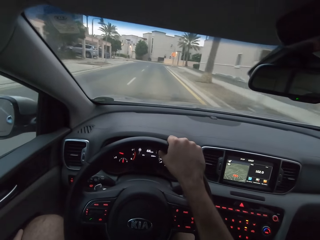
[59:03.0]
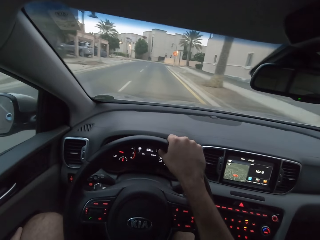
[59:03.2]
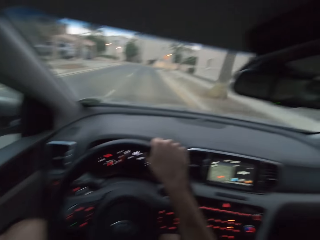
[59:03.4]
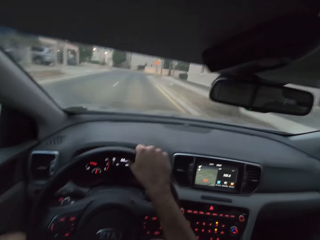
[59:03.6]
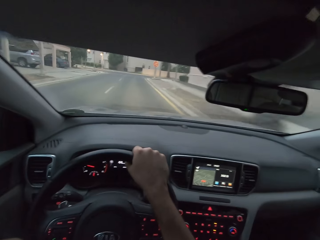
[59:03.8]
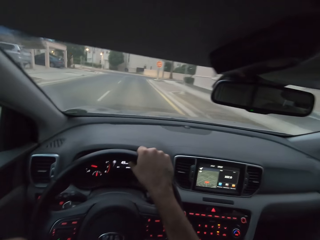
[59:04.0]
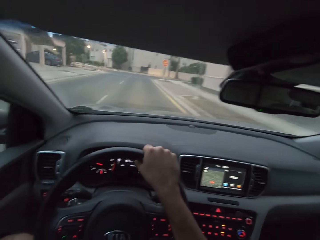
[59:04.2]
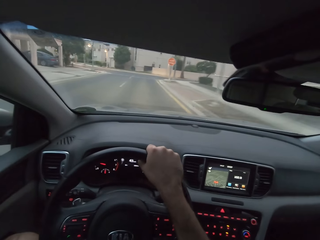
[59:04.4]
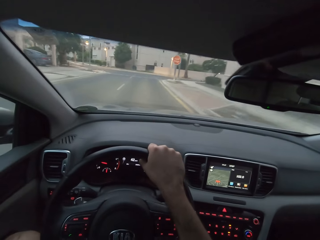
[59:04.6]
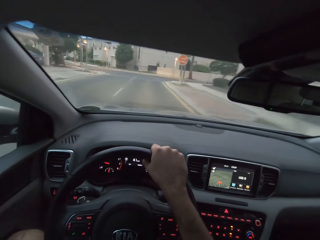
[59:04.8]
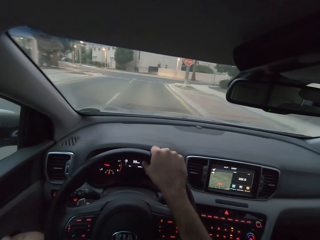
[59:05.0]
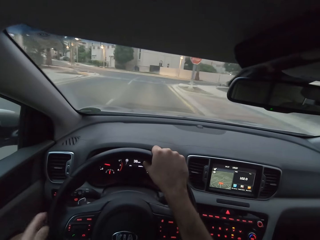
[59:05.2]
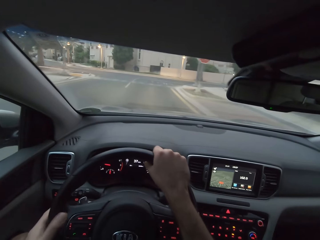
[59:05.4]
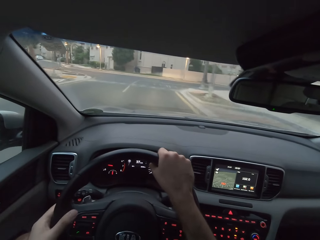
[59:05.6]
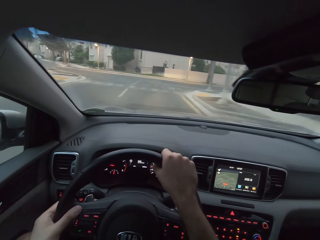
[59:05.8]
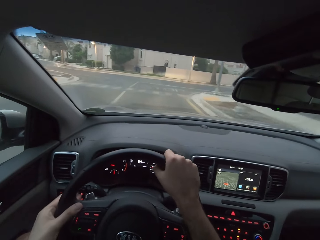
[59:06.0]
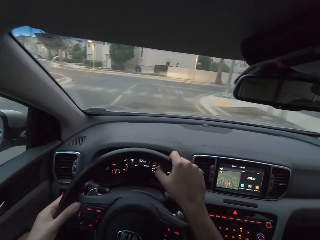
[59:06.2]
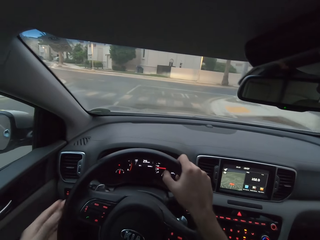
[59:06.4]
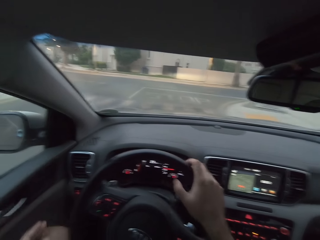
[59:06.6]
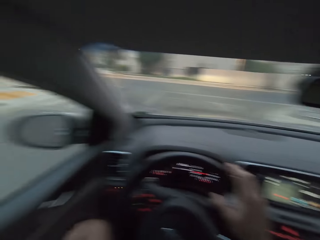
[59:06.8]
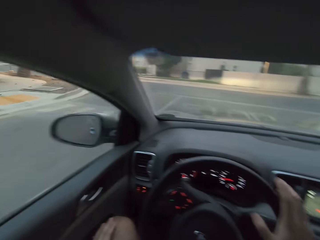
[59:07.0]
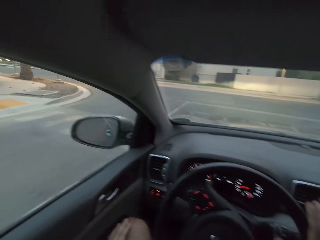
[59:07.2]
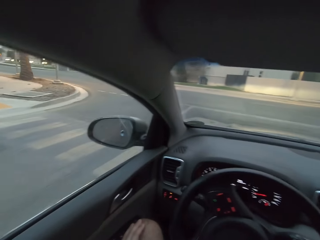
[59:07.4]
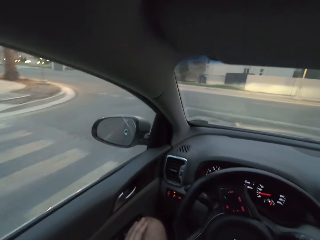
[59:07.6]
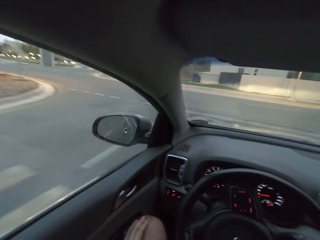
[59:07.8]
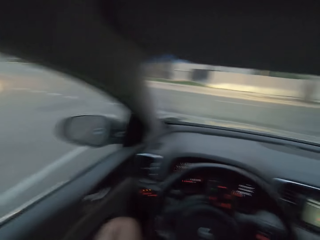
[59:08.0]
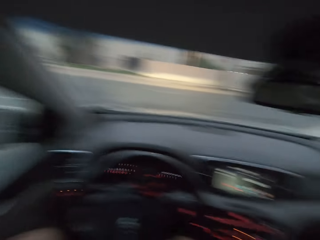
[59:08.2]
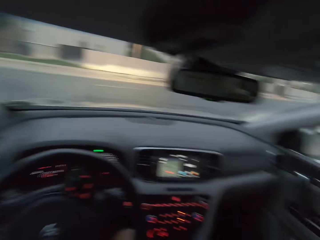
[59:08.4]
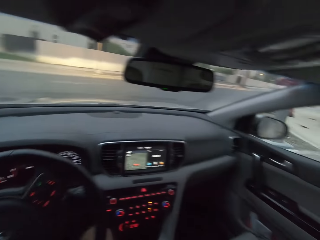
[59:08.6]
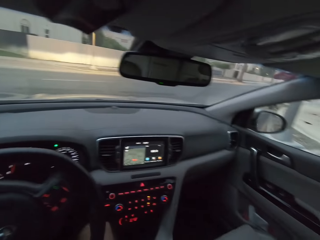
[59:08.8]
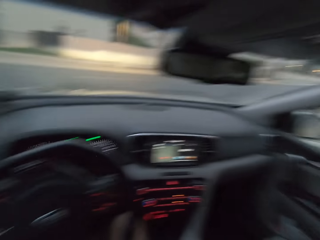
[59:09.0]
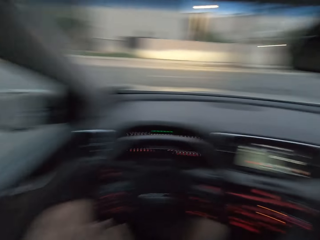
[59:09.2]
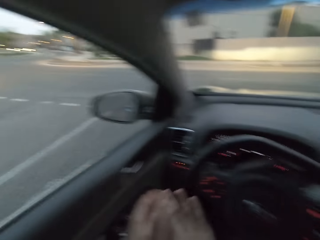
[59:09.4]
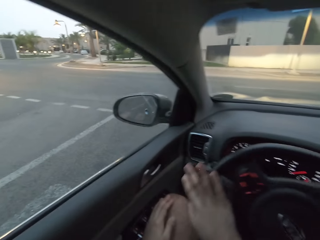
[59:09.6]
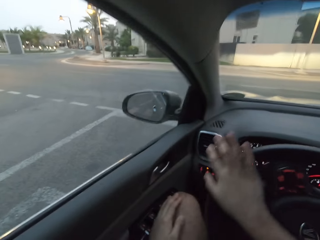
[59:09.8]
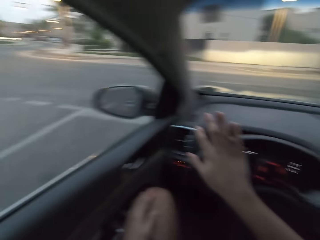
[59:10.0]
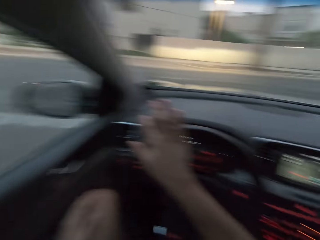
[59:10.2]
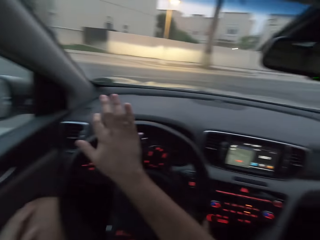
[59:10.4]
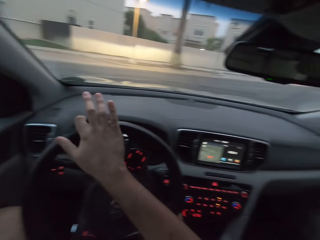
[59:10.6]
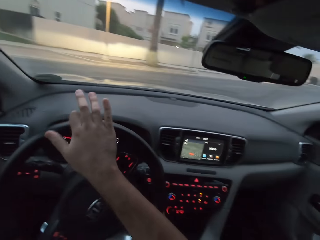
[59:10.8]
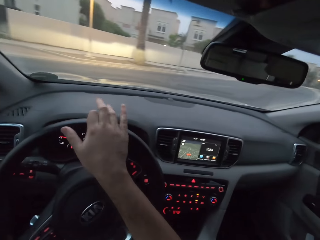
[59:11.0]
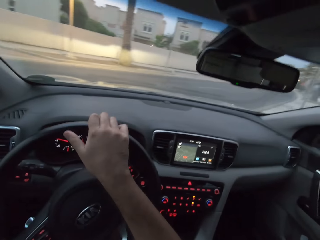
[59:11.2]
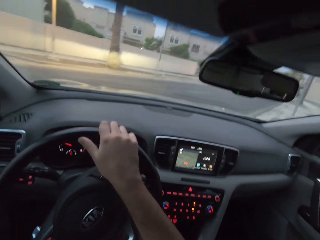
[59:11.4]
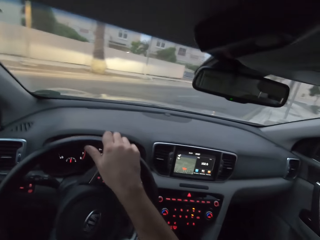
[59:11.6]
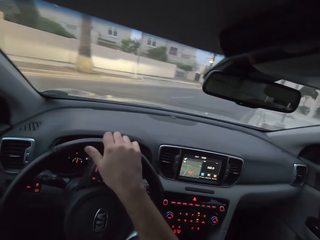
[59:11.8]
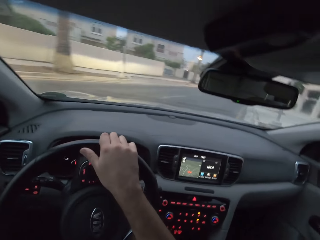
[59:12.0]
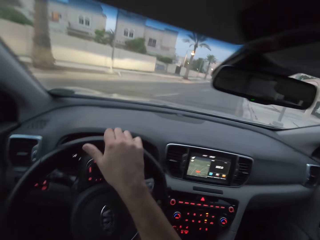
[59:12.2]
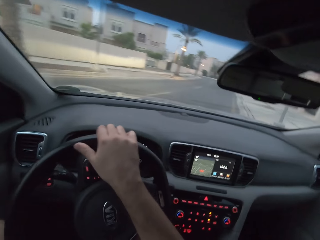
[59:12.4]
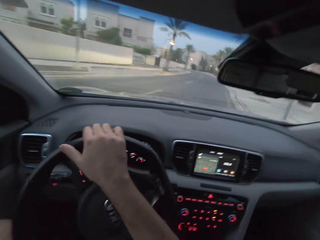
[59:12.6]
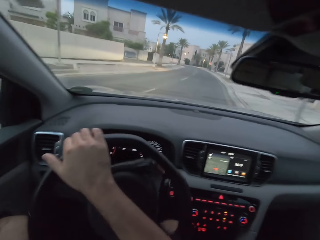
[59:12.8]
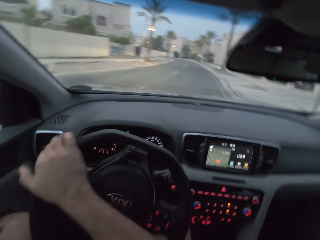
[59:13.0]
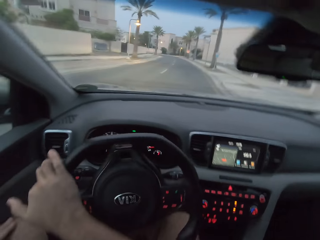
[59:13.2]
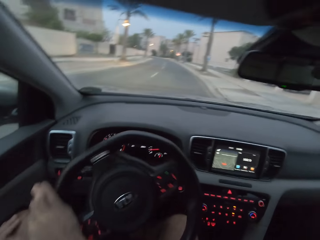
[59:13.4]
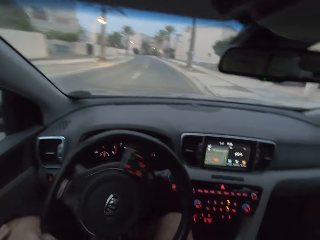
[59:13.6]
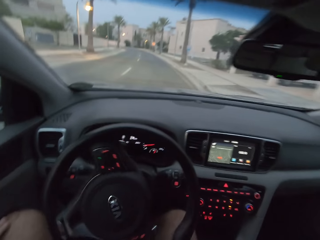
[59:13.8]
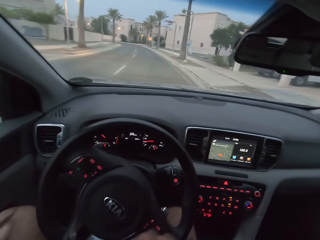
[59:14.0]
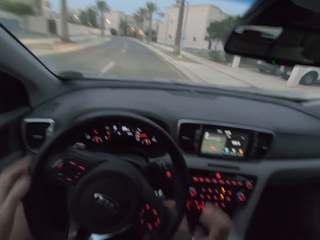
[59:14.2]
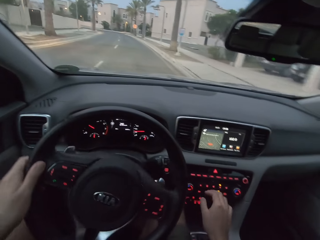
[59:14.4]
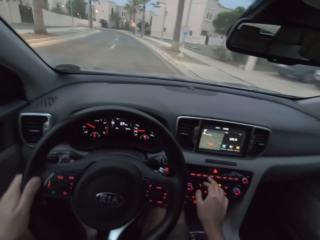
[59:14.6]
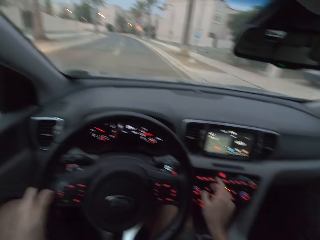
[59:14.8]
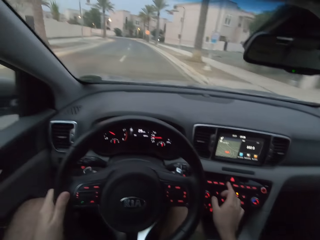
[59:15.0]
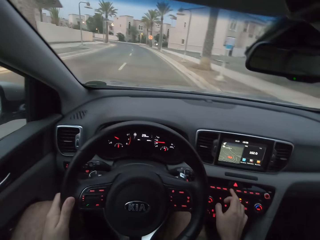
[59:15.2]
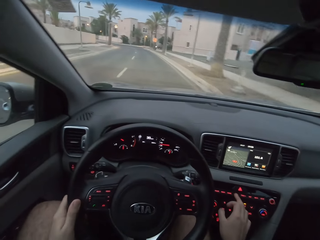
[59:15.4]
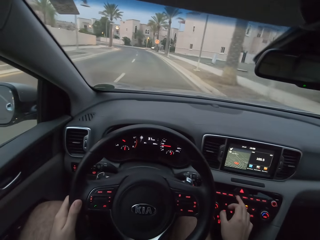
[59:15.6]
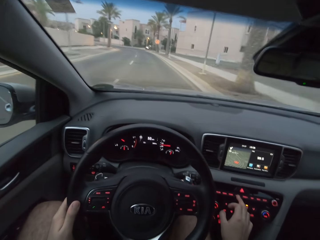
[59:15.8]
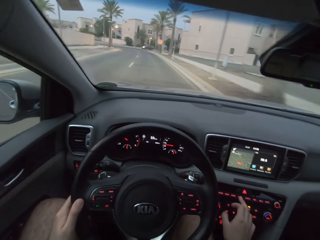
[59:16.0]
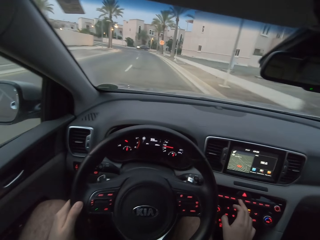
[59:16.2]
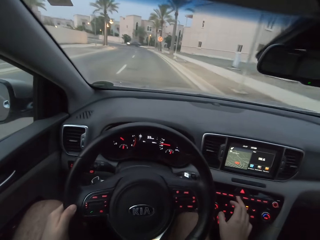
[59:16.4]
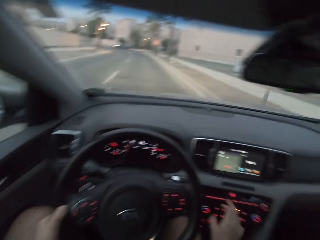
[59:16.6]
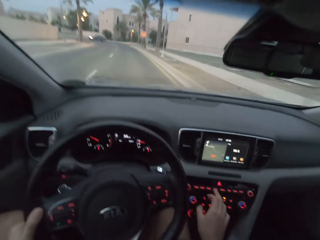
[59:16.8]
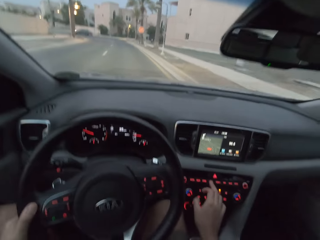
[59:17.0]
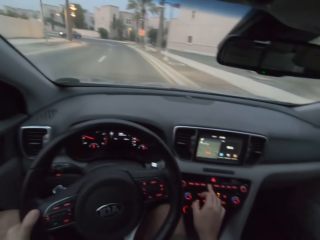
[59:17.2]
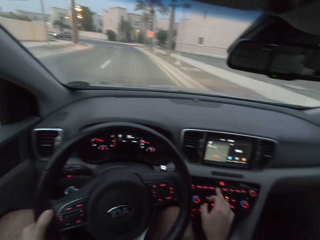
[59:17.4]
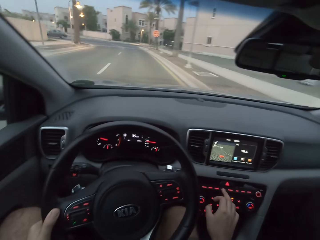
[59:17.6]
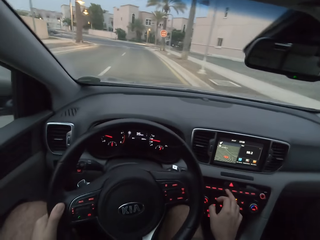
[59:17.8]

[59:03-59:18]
The camera wearer includes the left hand on the steering wheel. He removes his left hand from the steering wheel. He turns the steering wheel to the right using the right hand. He turns the steering wheel to the left. He holds the steering wheel with the left hand.

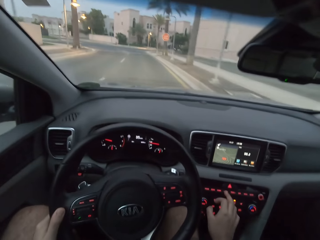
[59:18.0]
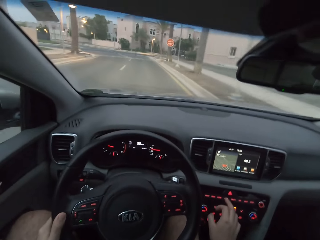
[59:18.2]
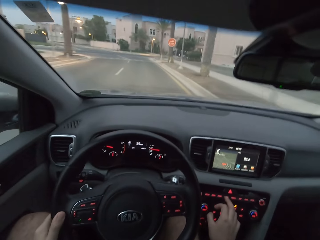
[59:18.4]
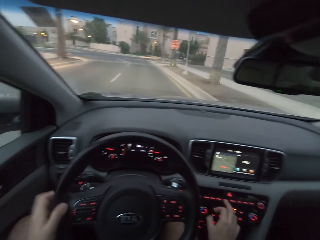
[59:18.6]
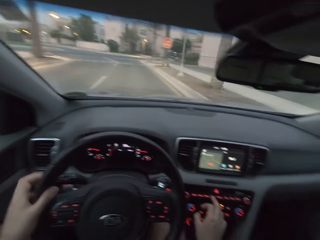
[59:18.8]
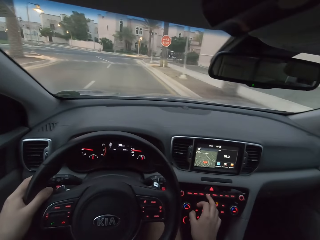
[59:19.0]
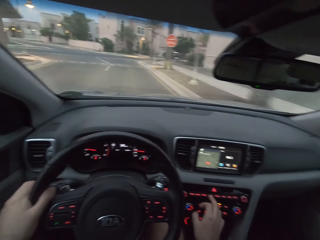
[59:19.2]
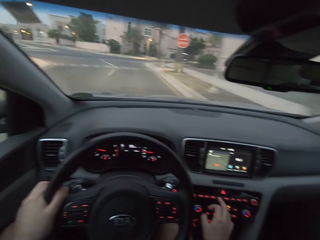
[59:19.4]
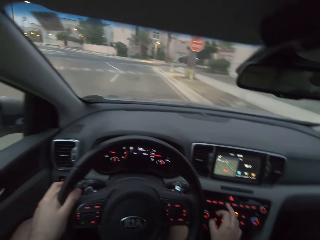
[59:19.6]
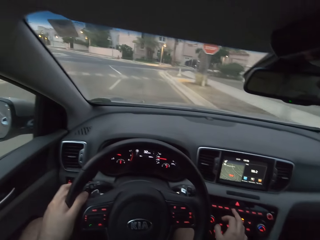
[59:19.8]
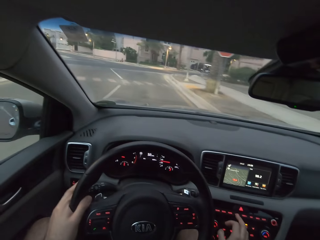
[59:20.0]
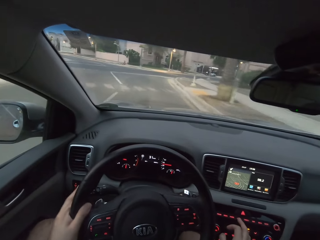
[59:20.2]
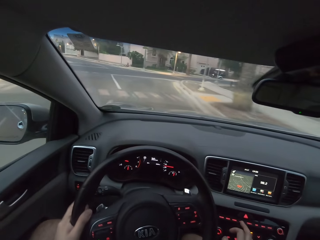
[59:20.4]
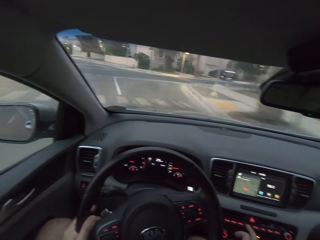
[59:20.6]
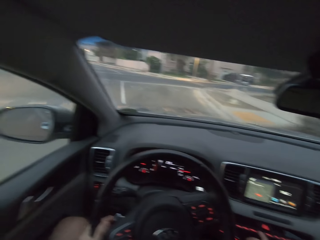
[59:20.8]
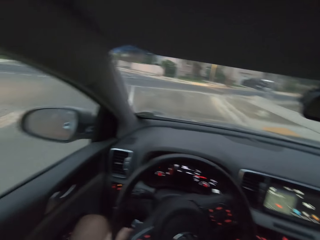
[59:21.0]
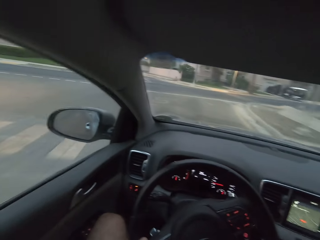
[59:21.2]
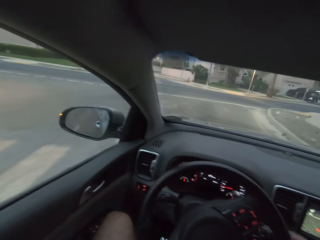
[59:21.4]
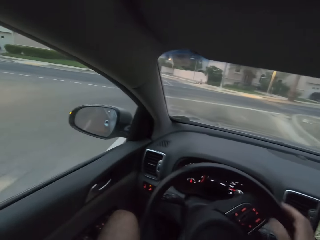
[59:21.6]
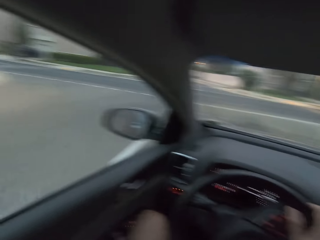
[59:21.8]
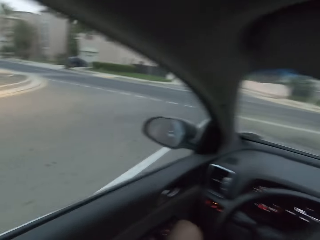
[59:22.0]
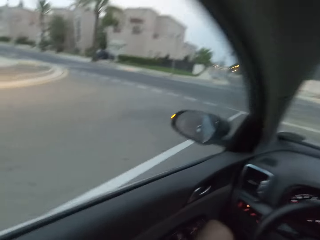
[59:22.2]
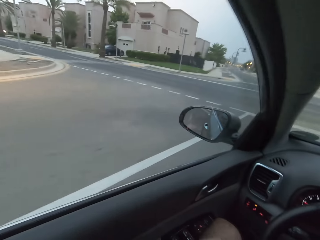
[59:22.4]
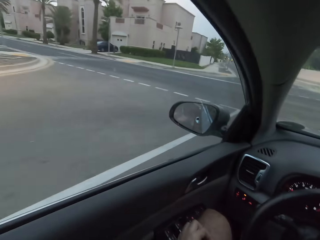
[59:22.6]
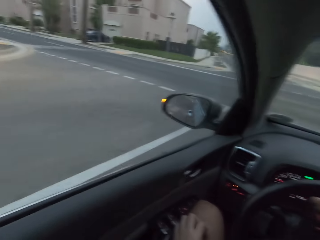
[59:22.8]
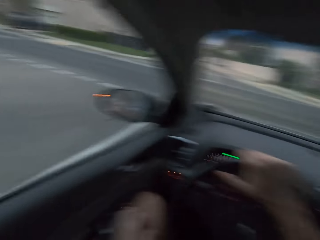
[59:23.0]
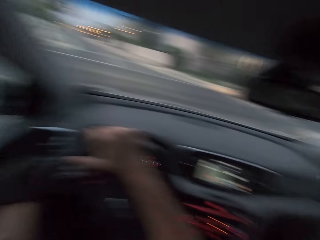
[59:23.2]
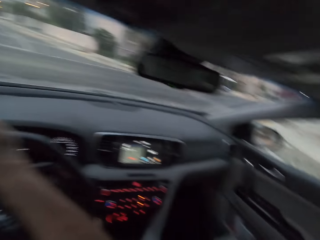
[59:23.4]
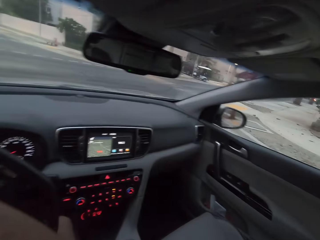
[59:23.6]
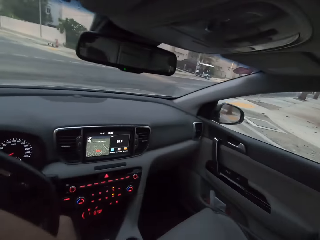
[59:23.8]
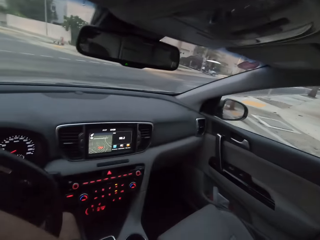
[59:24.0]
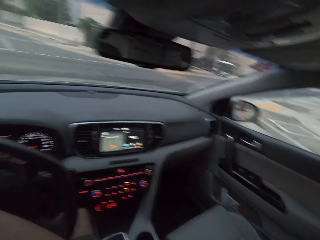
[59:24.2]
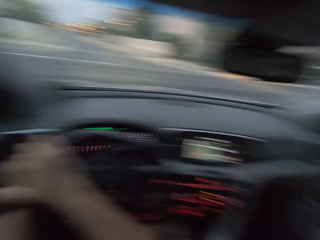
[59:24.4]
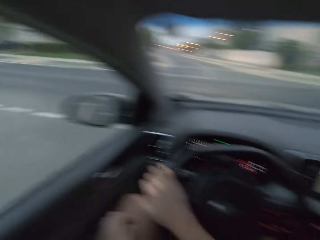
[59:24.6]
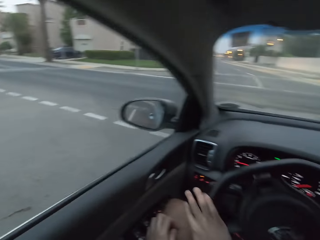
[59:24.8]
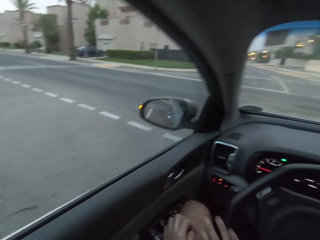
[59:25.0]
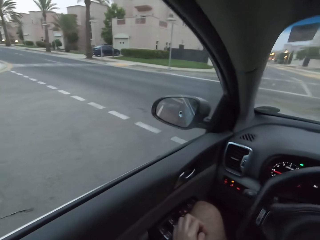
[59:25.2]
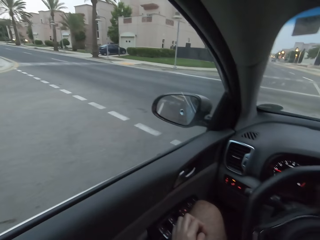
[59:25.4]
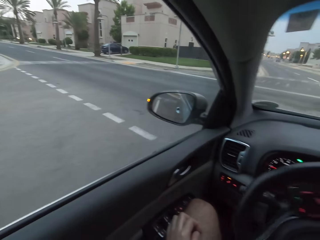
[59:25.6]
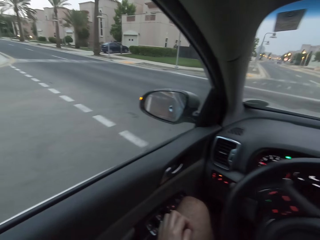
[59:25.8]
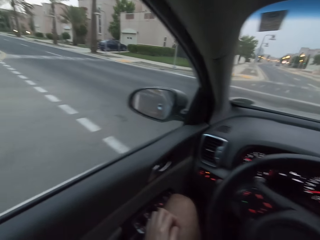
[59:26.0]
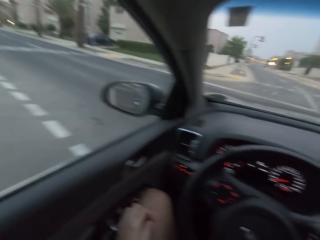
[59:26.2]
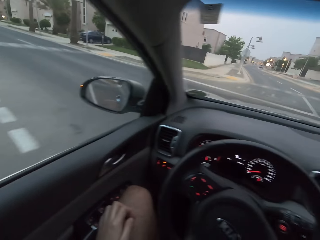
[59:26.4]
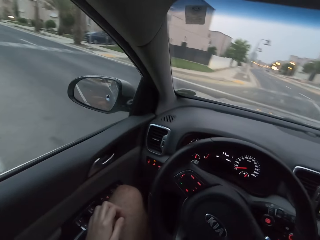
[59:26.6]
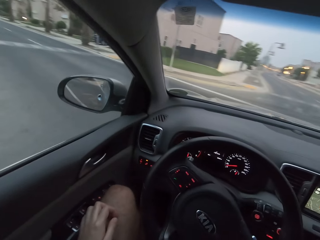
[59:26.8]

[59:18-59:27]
The camera wearer is tuning a radio.
